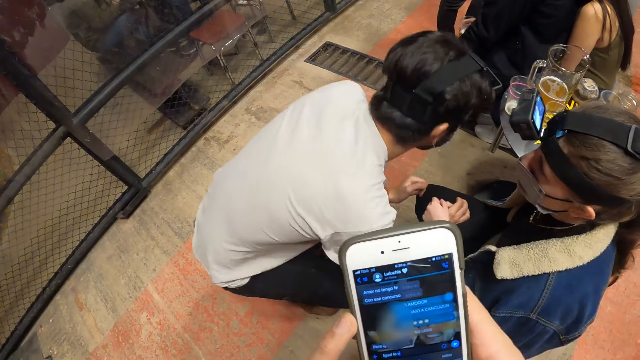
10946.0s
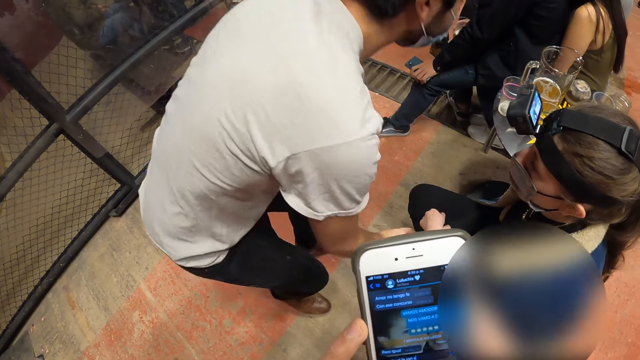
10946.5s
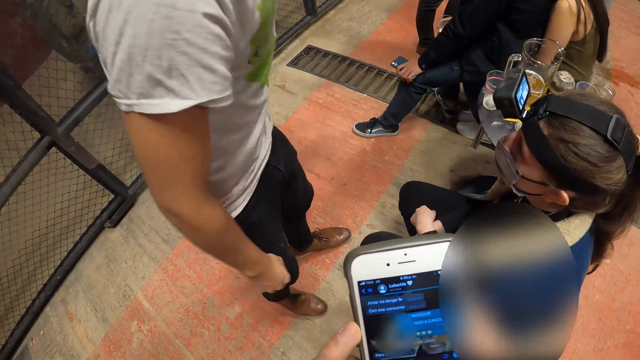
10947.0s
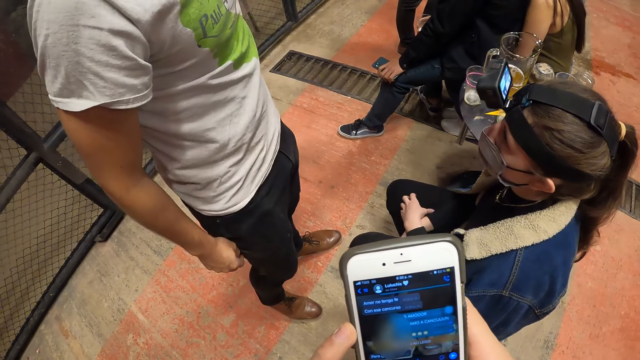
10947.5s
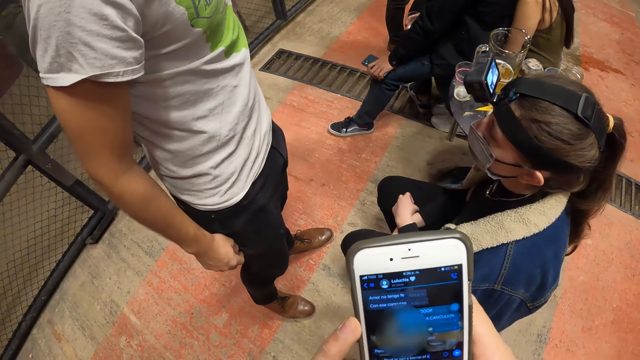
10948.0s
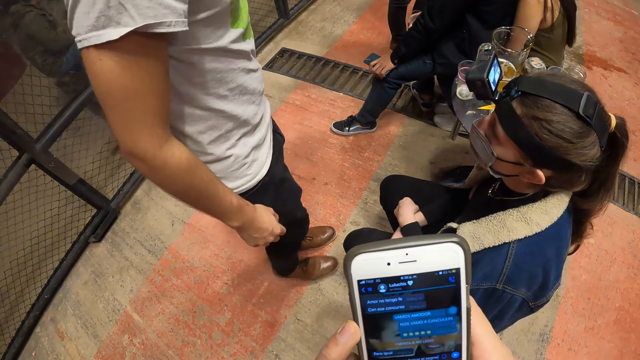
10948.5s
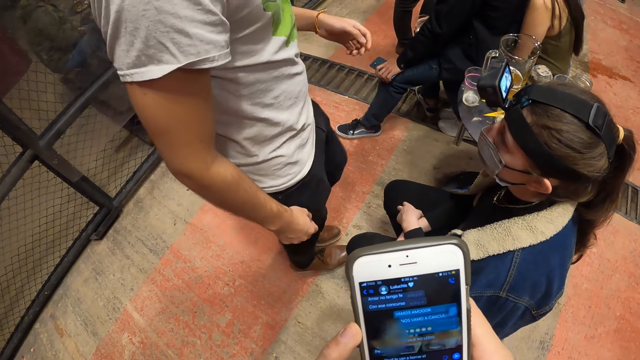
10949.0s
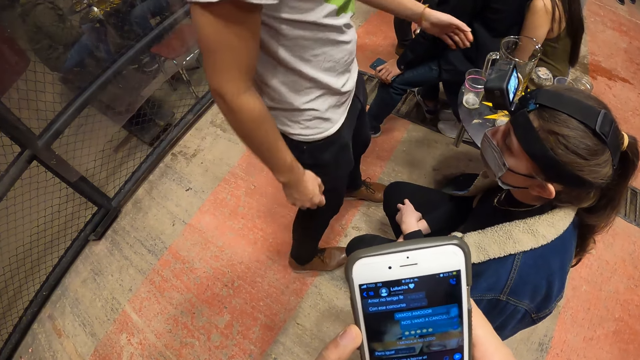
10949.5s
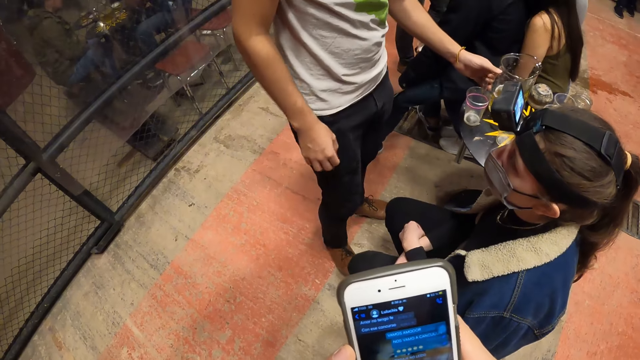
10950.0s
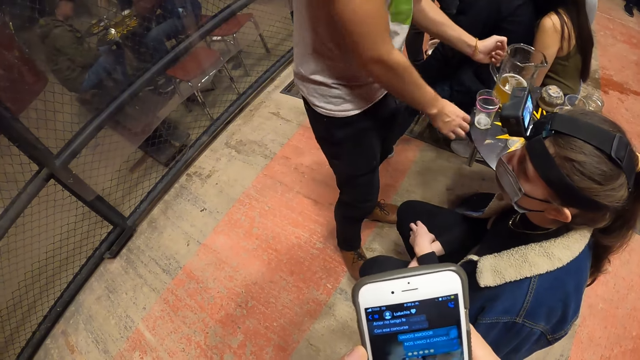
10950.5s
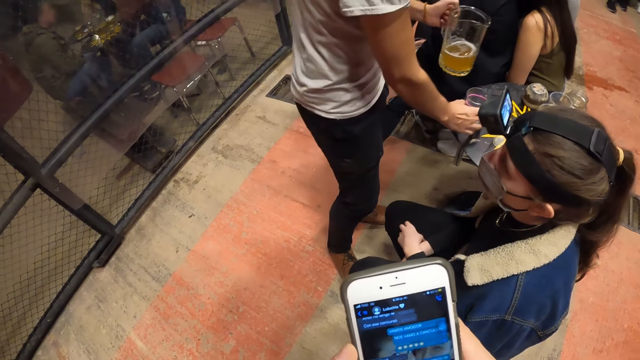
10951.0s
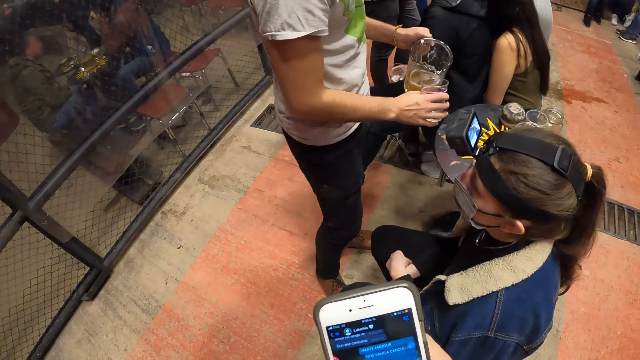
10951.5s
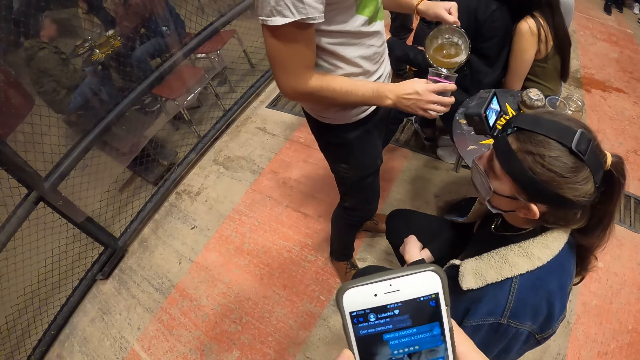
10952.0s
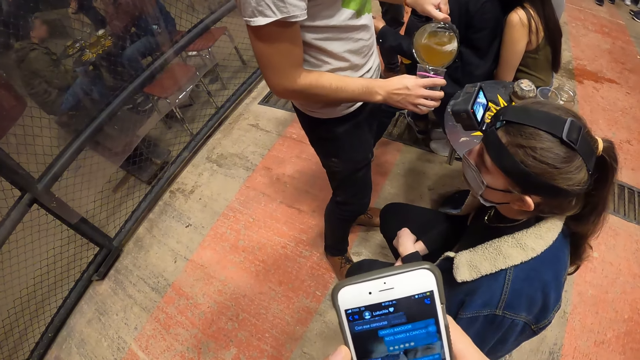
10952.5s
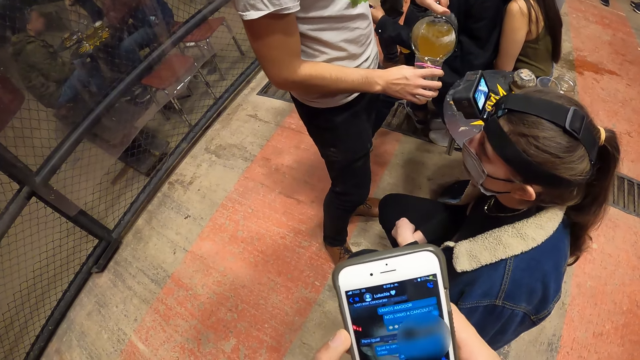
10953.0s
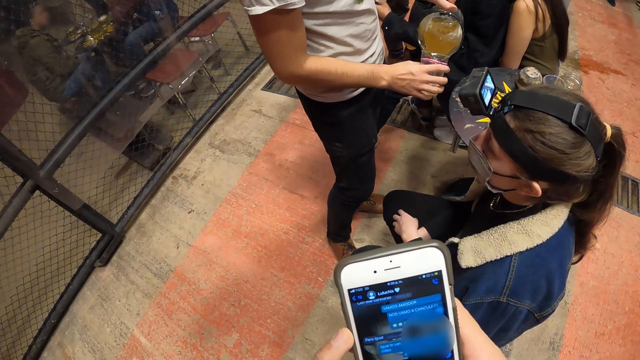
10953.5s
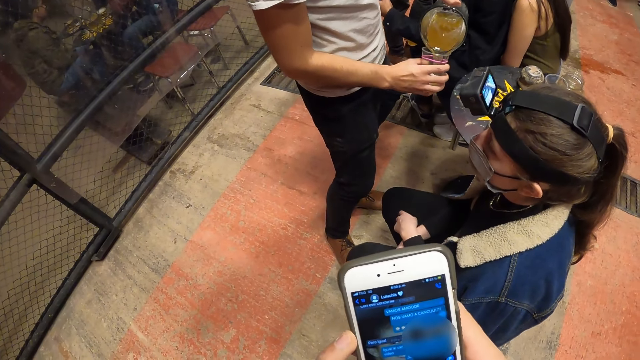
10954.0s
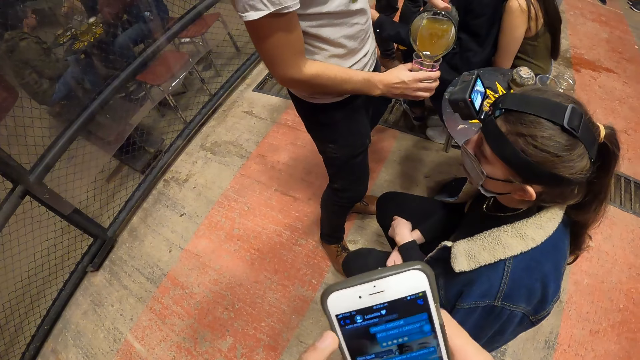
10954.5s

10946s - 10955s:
The man picks up a jug with his left hand. The man picks up a glass cup with his right hand. The camera wearer pours some juice inside the jug in the glass cup.

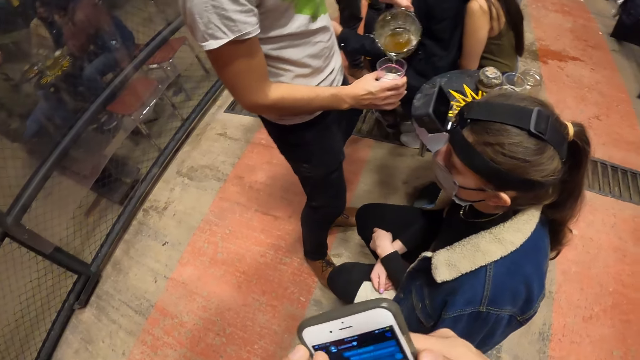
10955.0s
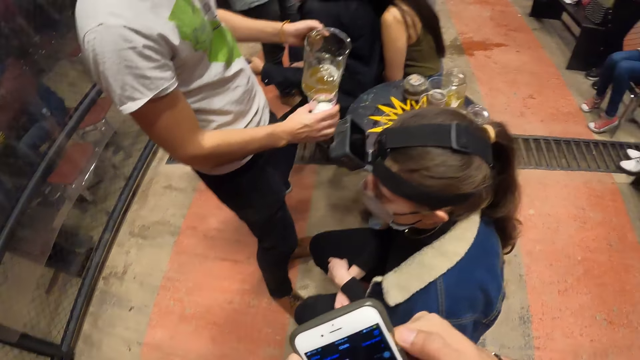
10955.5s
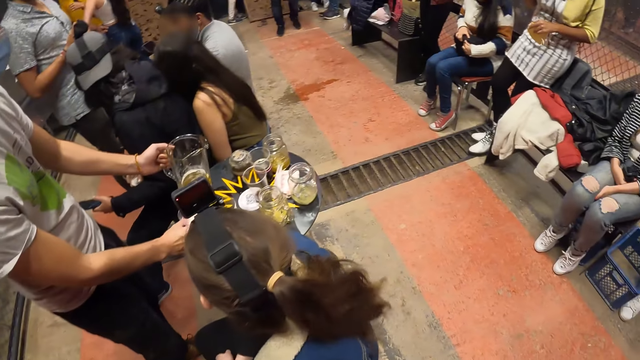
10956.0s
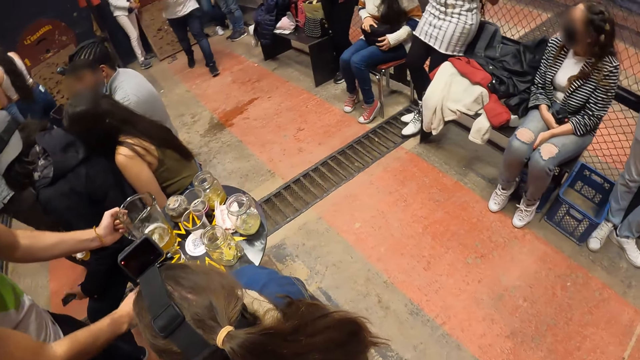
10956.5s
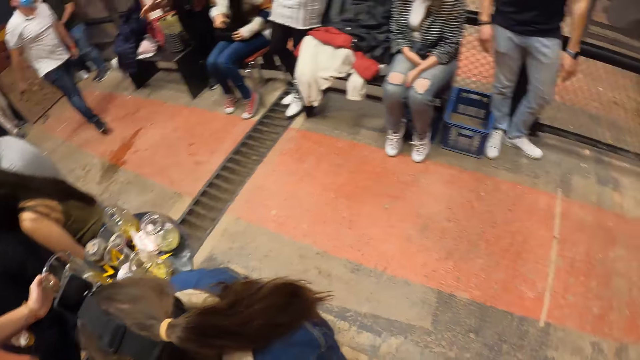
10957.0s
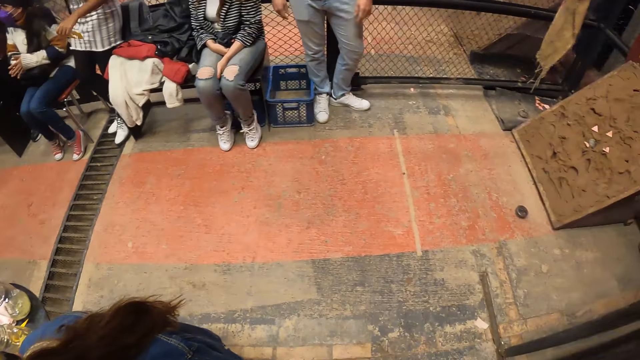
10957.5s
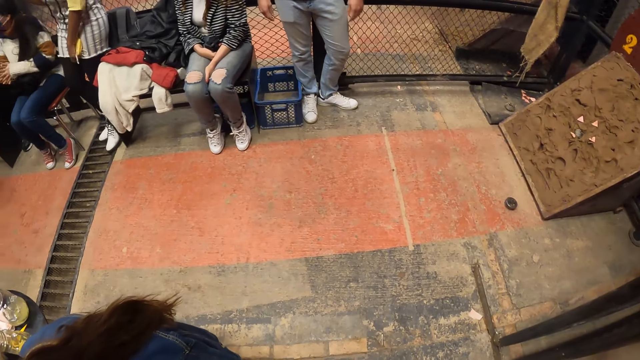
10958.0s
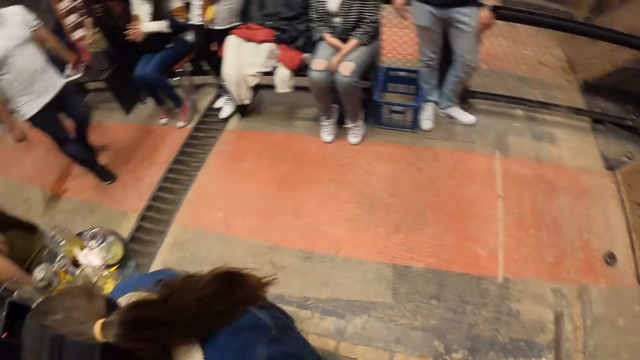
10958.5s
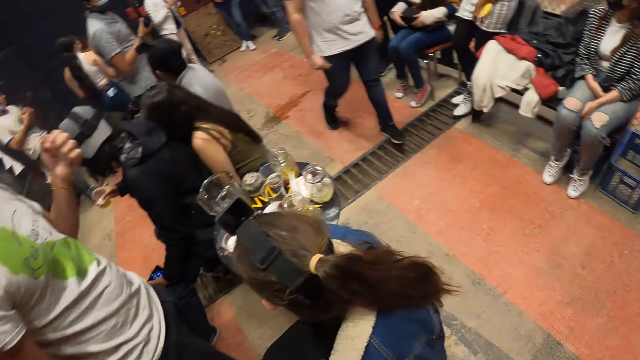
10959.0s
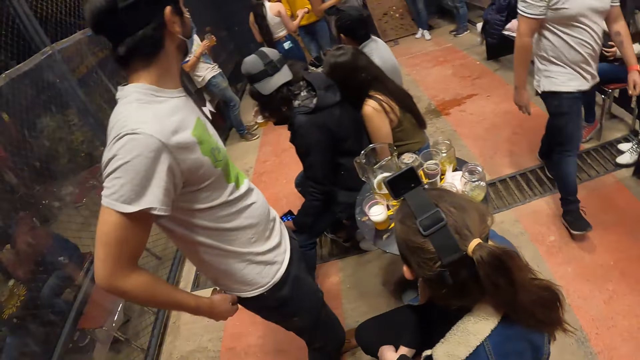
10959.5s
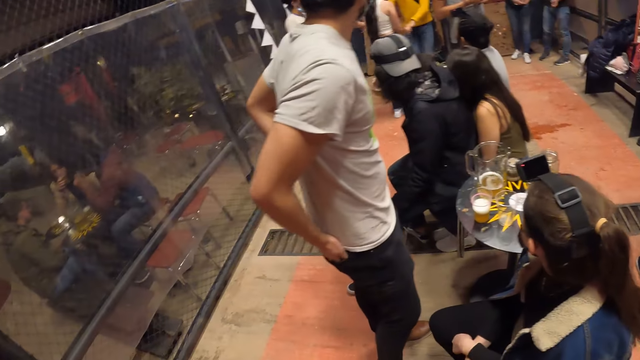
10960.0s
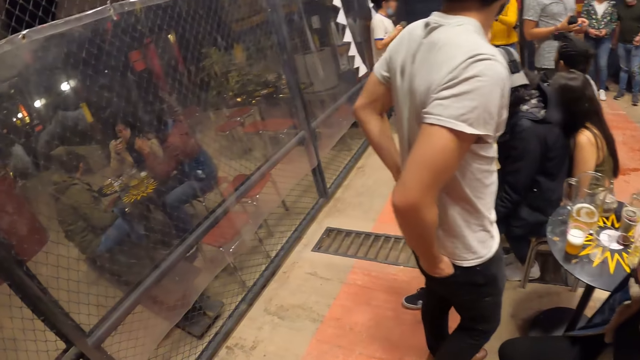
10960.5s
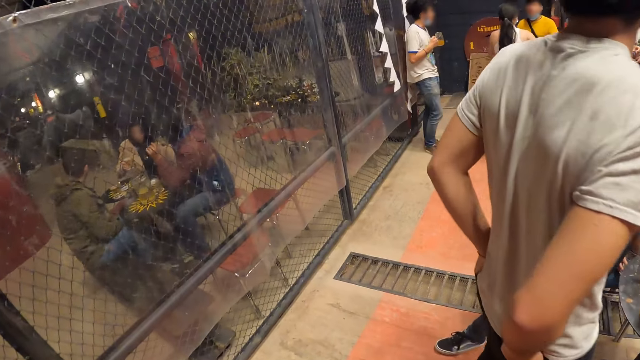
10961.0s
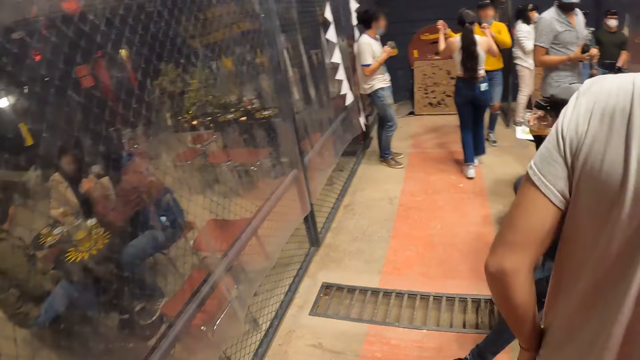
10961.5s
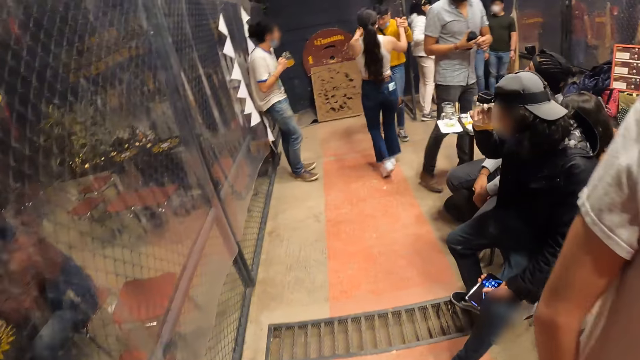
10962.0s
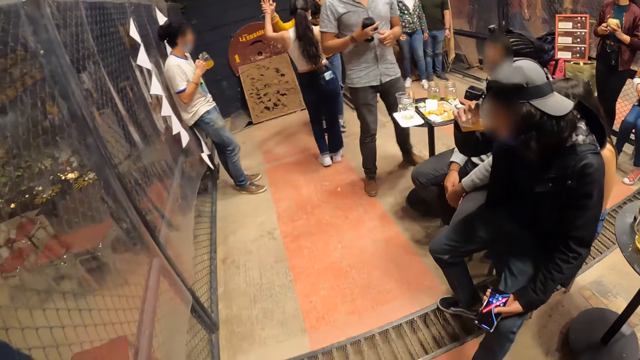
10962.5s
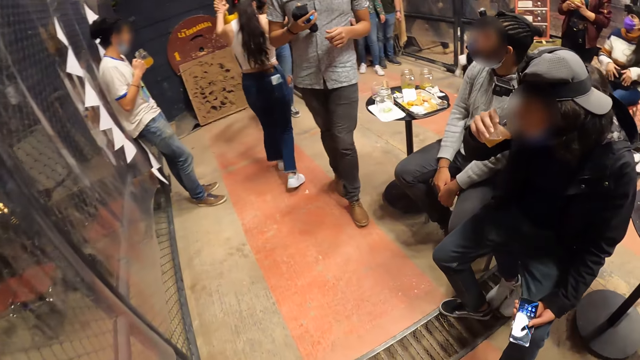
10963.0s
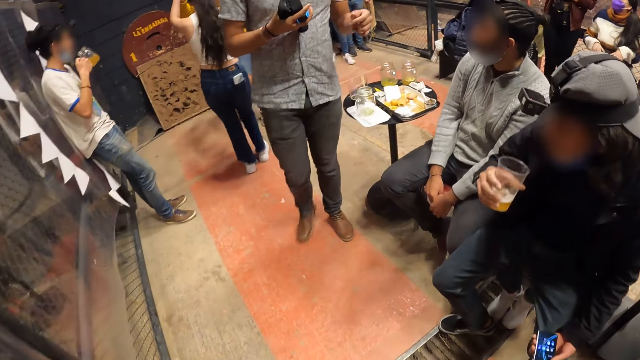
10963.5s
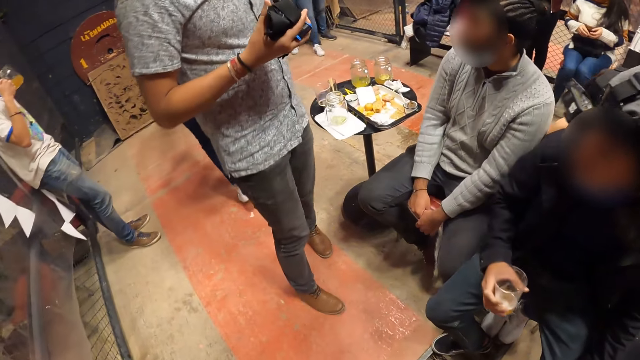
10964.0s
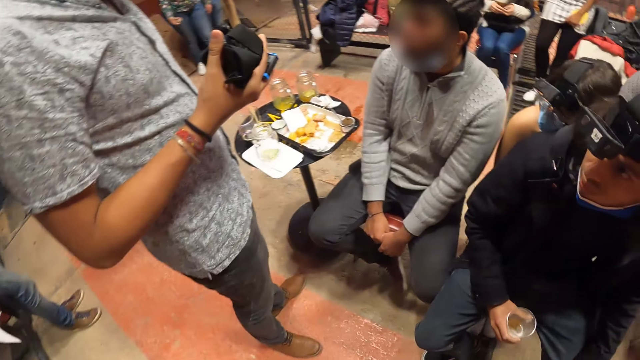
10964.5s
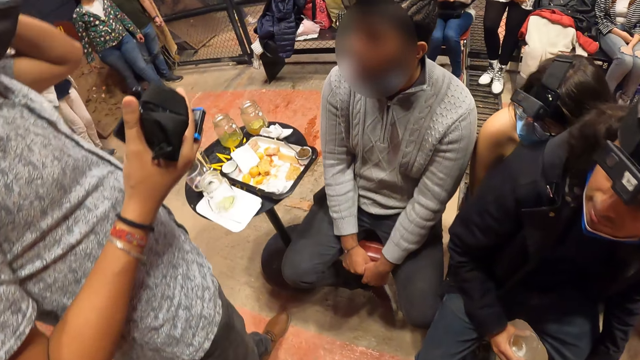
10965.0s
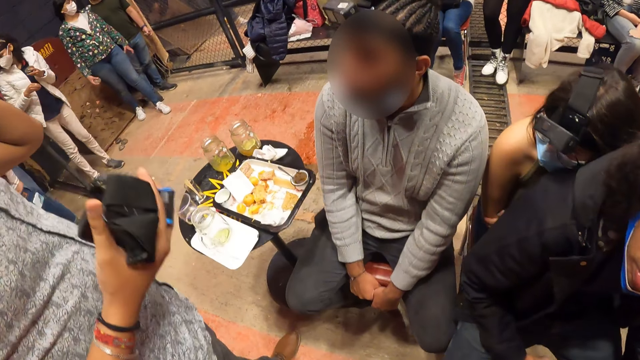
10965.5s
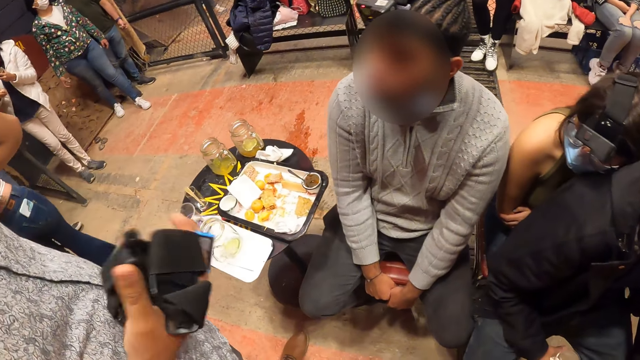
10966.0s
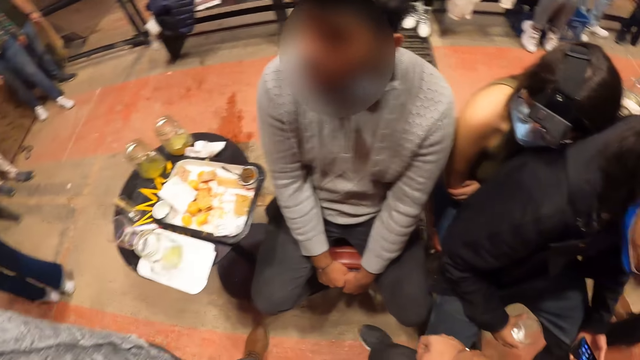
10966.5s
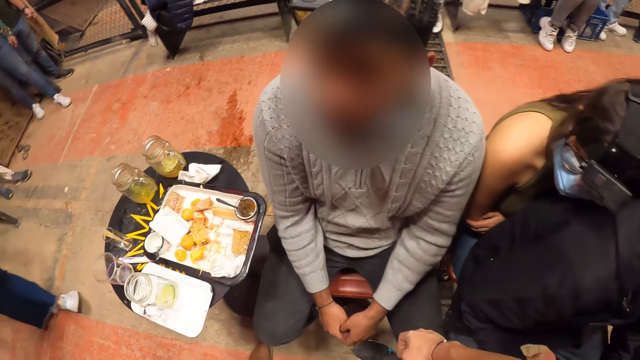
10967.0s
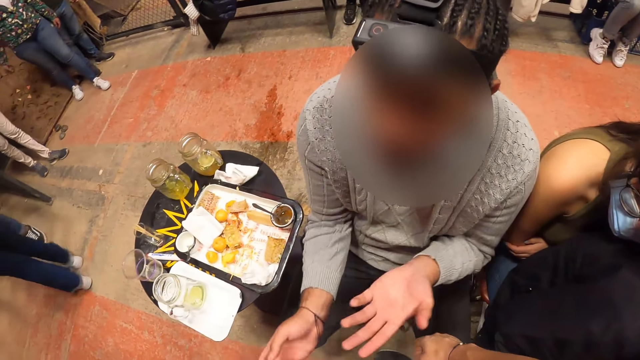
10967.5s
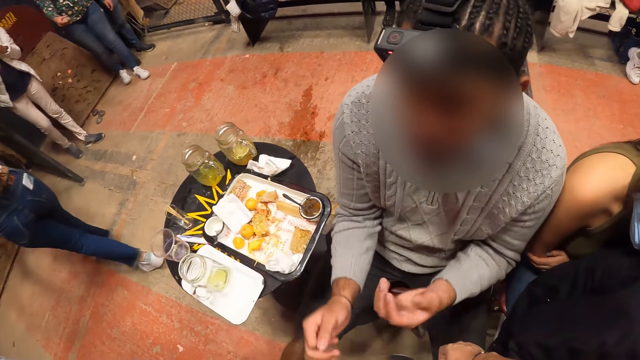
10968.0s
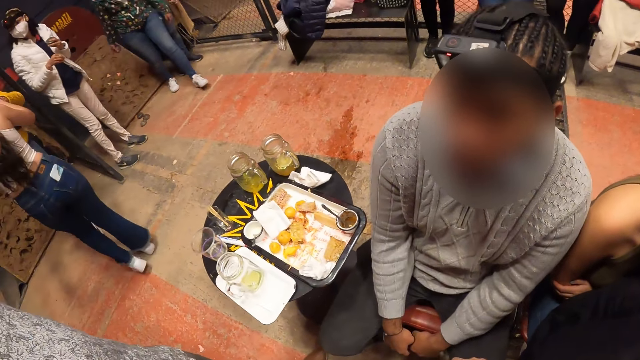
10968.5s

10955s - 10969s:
The man drops the jug in his left hand. The camera wearer looks around the pub. The man puts his hands in his back pockets. A man dances with a woman. Another man drinks from a glass of juice. The camera wearer walks in the pub. A third man interacts with a fourth man and the man with the glass of juice. The camera wearer interacts with a man. The fourth man gesticulates with his hands.
